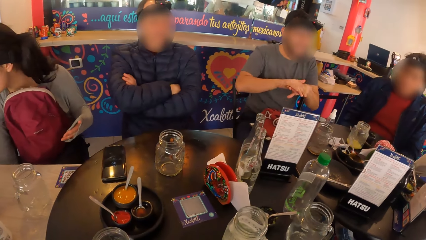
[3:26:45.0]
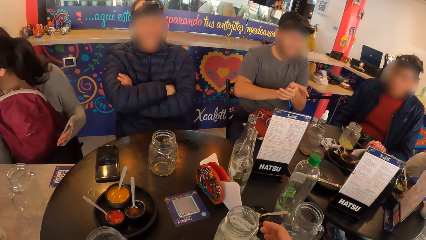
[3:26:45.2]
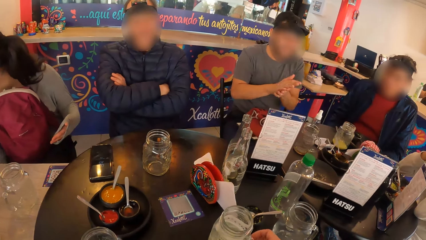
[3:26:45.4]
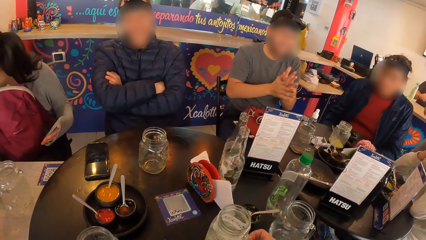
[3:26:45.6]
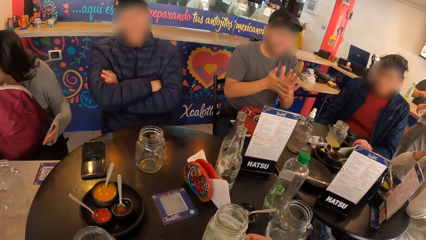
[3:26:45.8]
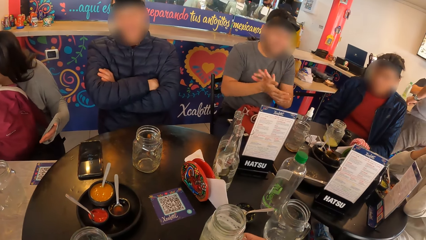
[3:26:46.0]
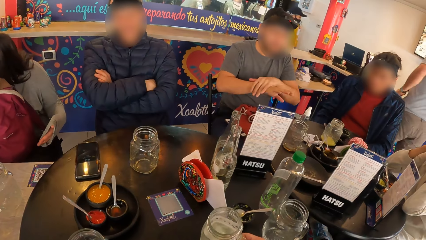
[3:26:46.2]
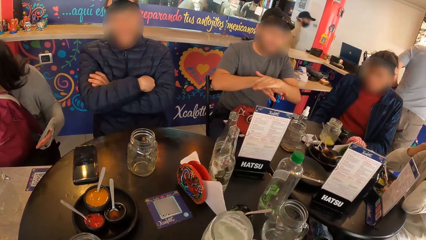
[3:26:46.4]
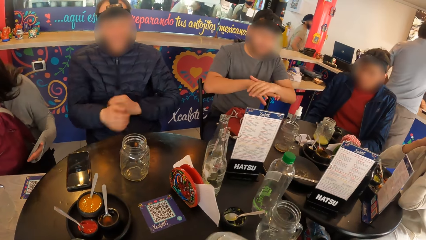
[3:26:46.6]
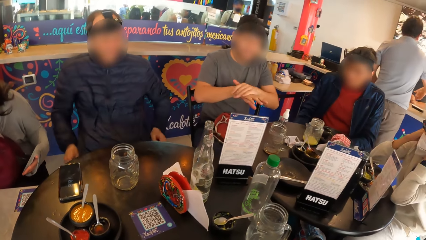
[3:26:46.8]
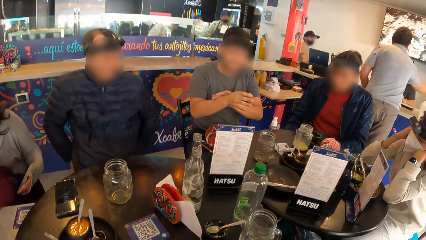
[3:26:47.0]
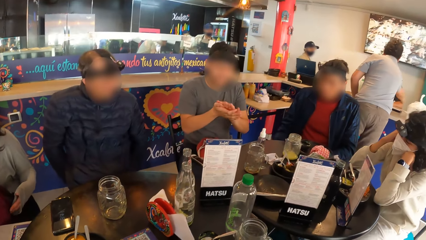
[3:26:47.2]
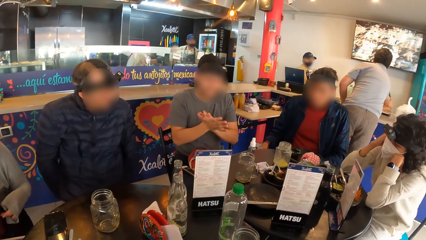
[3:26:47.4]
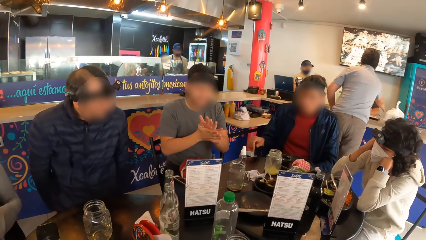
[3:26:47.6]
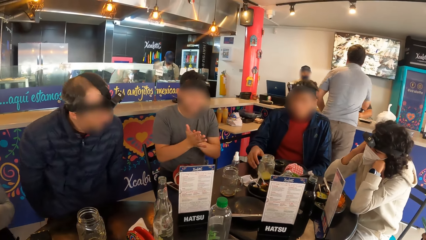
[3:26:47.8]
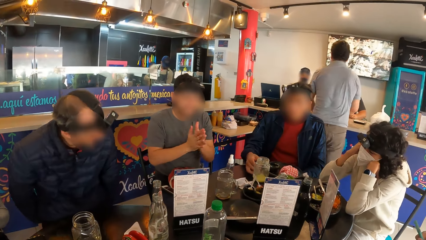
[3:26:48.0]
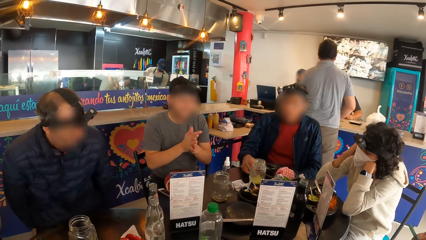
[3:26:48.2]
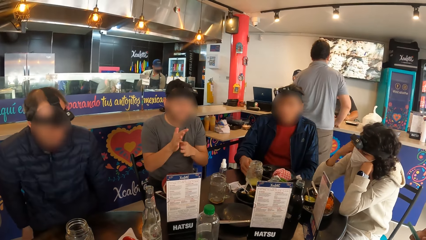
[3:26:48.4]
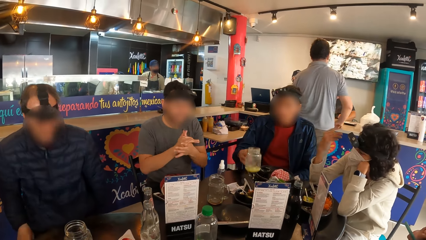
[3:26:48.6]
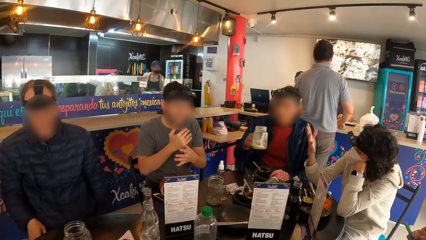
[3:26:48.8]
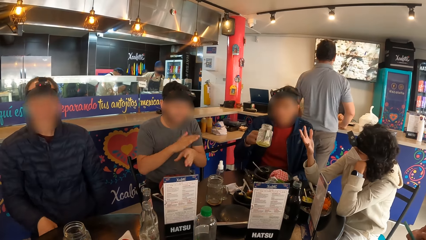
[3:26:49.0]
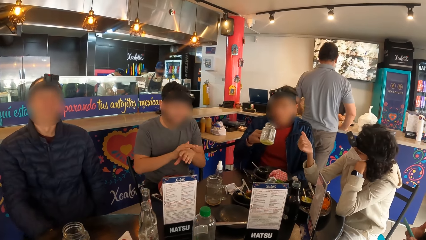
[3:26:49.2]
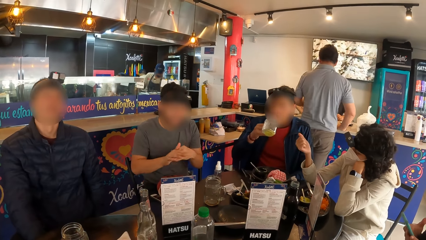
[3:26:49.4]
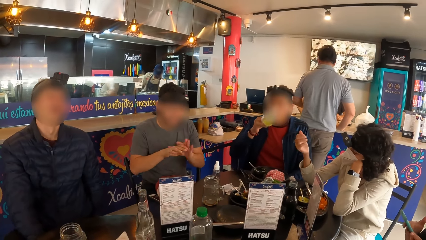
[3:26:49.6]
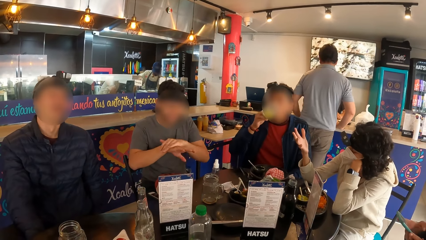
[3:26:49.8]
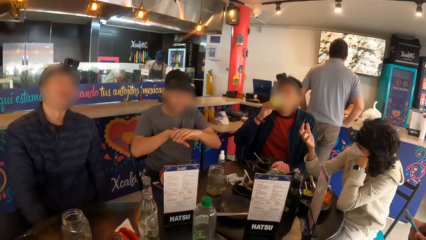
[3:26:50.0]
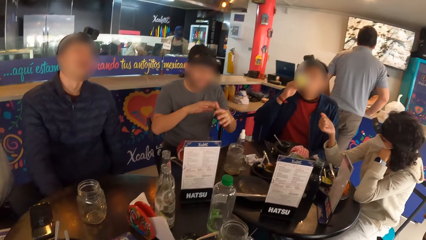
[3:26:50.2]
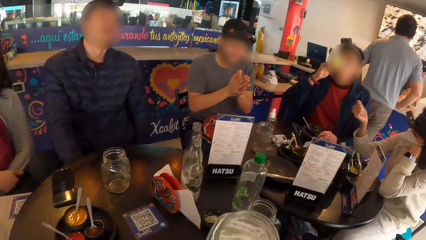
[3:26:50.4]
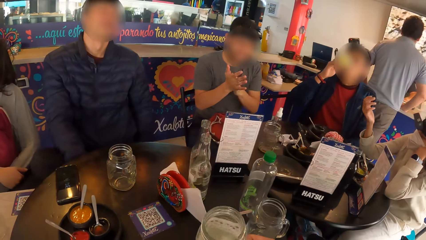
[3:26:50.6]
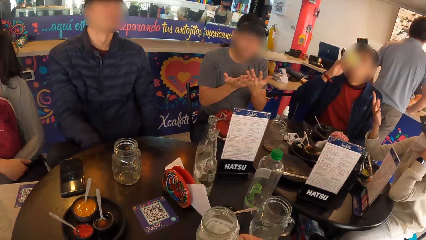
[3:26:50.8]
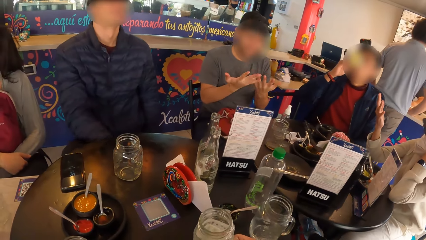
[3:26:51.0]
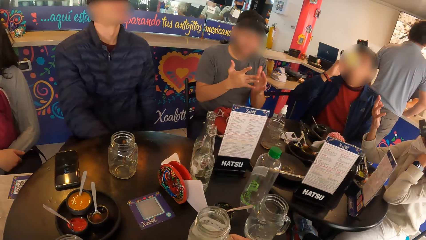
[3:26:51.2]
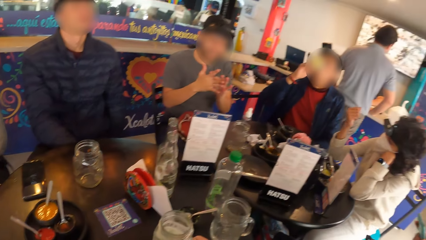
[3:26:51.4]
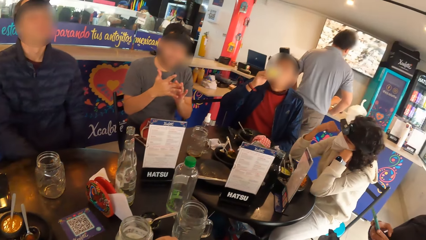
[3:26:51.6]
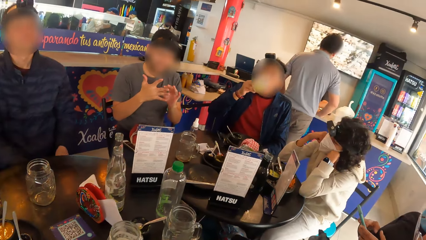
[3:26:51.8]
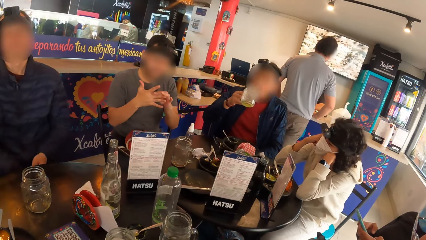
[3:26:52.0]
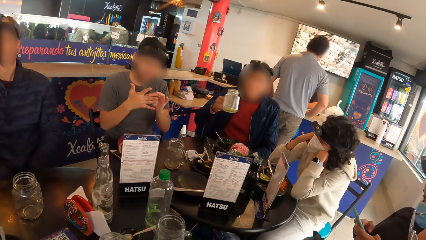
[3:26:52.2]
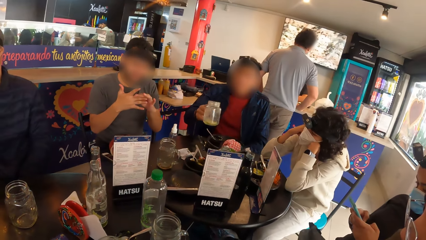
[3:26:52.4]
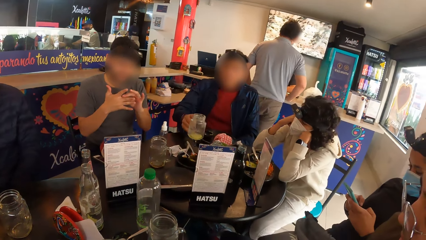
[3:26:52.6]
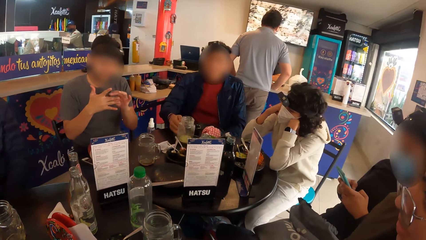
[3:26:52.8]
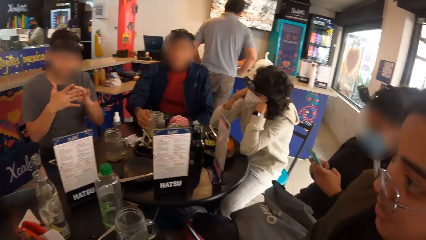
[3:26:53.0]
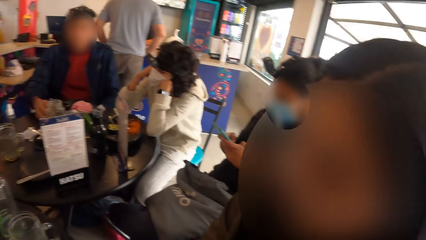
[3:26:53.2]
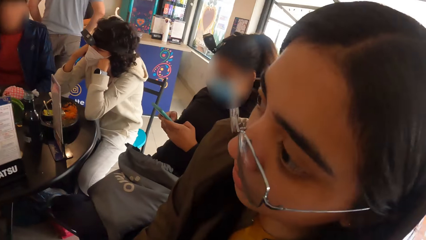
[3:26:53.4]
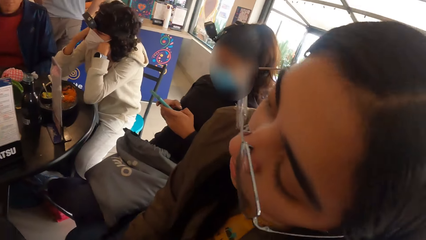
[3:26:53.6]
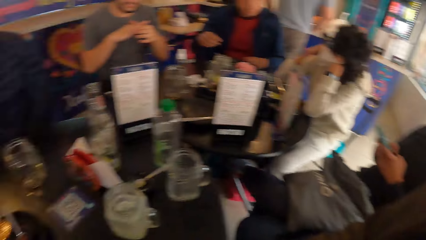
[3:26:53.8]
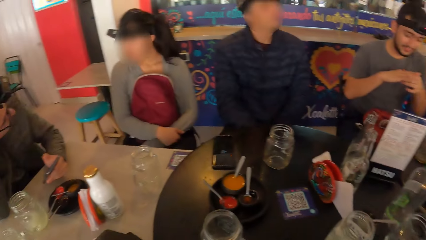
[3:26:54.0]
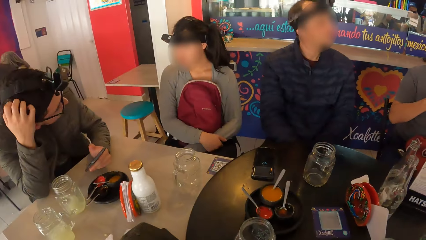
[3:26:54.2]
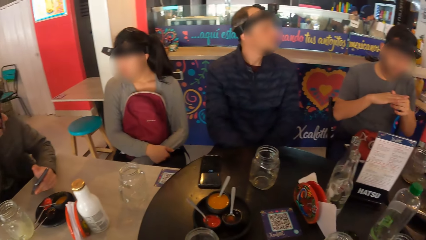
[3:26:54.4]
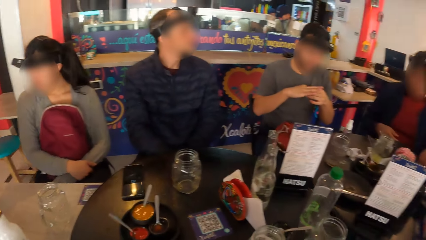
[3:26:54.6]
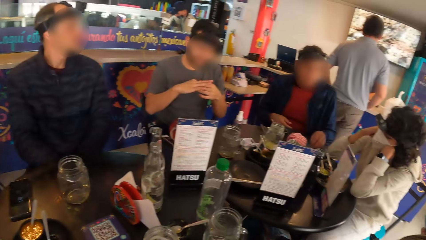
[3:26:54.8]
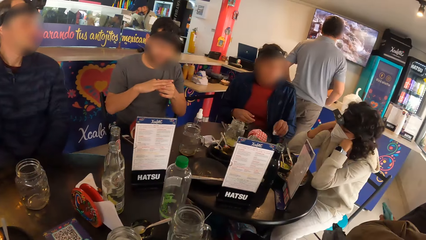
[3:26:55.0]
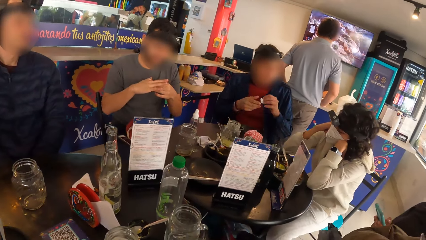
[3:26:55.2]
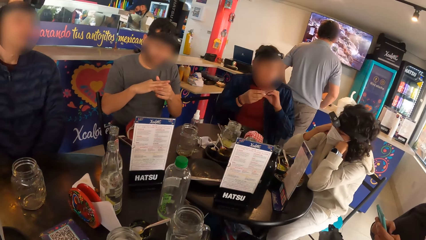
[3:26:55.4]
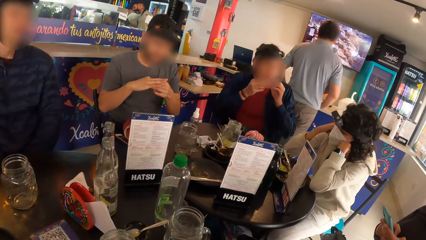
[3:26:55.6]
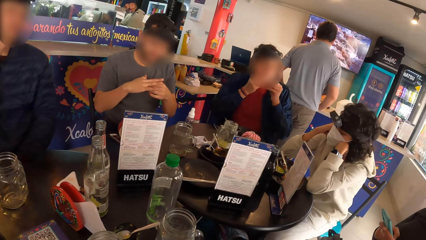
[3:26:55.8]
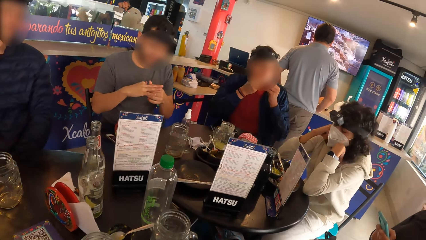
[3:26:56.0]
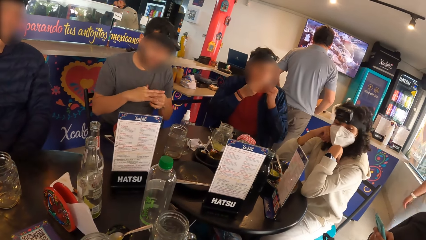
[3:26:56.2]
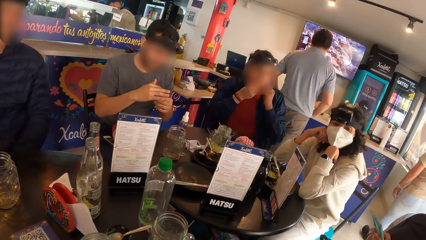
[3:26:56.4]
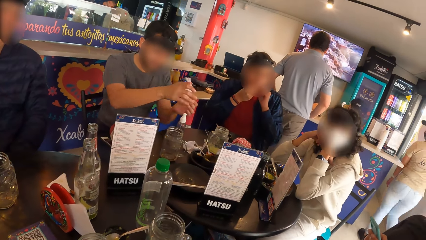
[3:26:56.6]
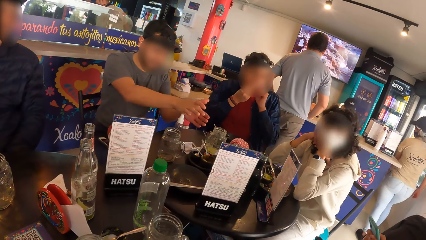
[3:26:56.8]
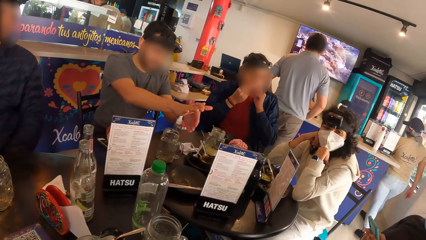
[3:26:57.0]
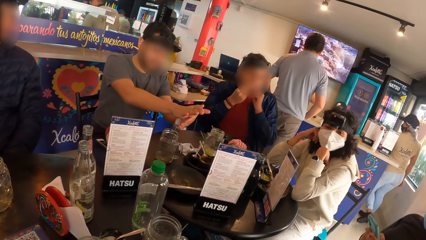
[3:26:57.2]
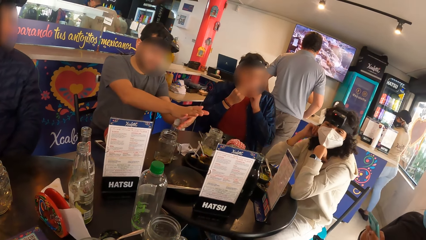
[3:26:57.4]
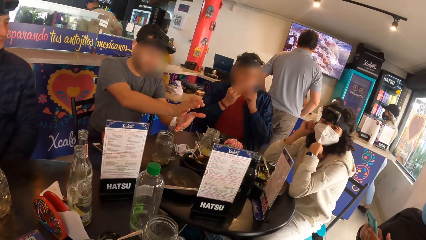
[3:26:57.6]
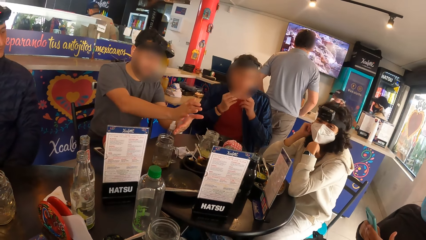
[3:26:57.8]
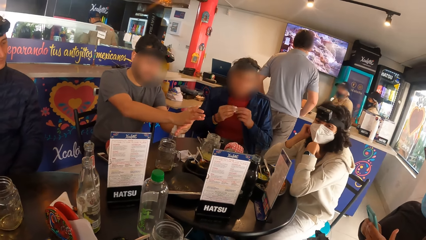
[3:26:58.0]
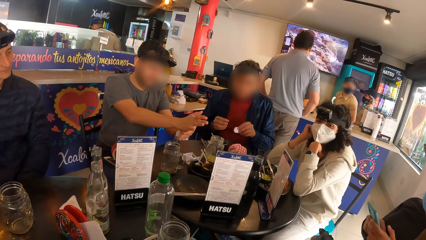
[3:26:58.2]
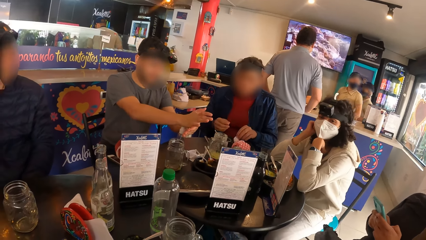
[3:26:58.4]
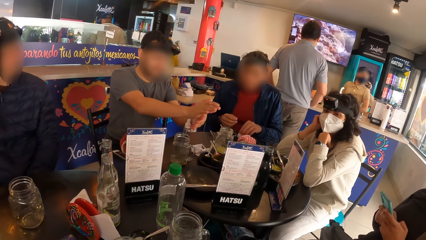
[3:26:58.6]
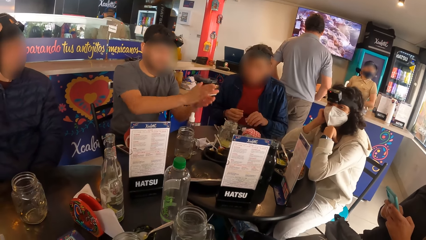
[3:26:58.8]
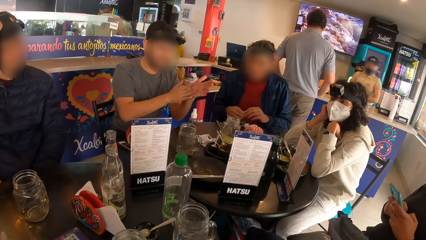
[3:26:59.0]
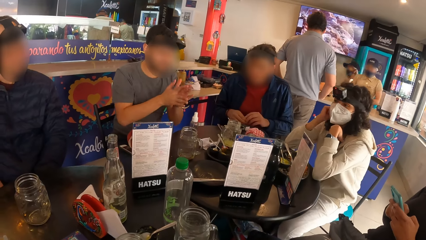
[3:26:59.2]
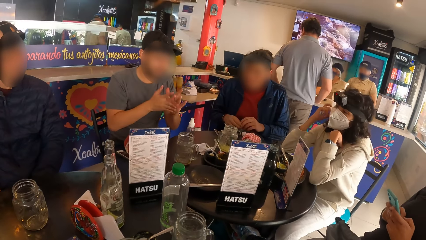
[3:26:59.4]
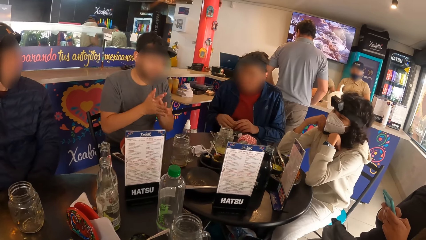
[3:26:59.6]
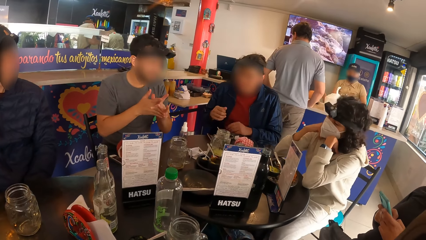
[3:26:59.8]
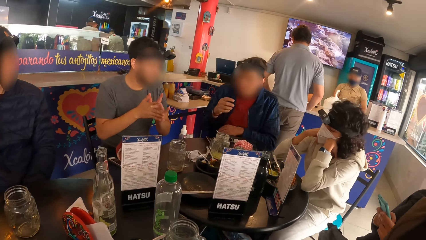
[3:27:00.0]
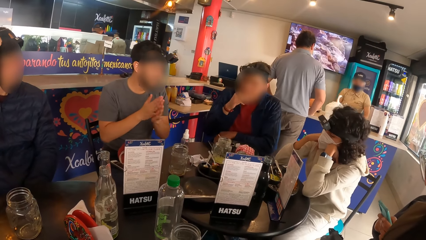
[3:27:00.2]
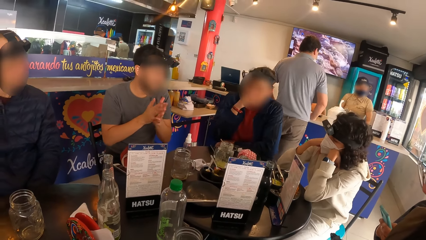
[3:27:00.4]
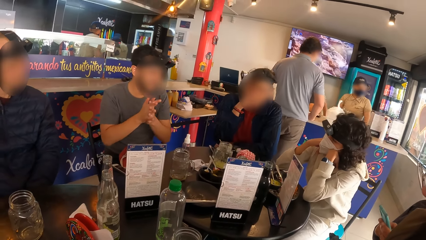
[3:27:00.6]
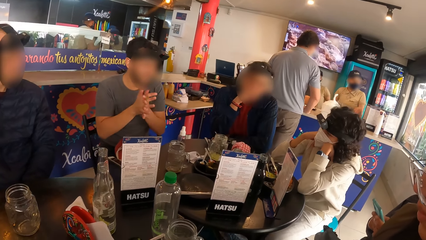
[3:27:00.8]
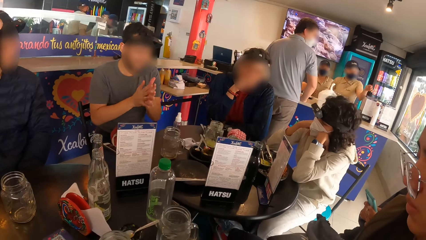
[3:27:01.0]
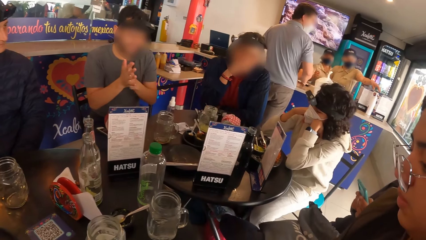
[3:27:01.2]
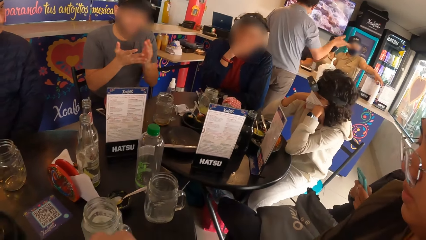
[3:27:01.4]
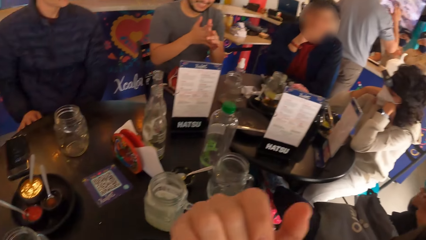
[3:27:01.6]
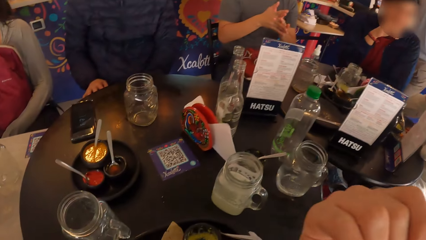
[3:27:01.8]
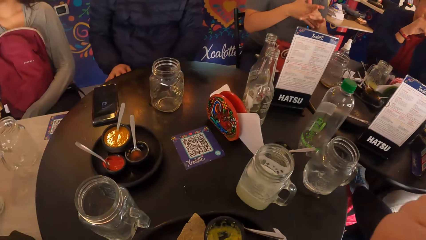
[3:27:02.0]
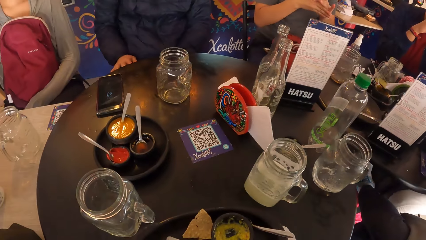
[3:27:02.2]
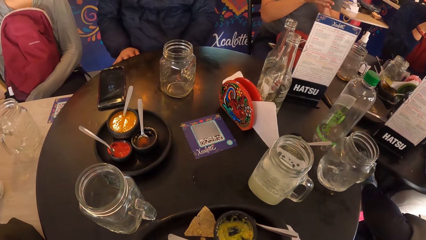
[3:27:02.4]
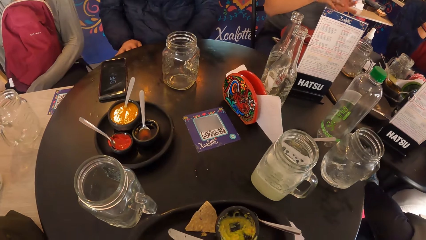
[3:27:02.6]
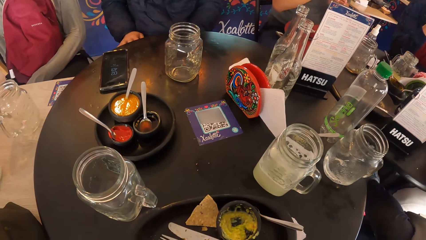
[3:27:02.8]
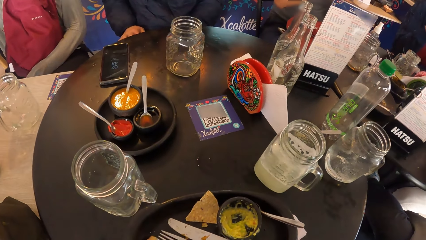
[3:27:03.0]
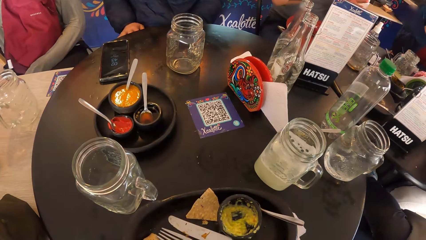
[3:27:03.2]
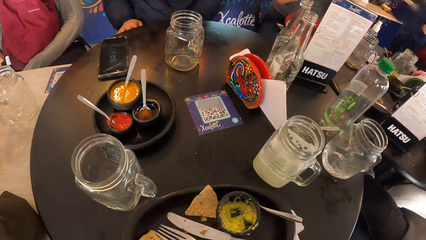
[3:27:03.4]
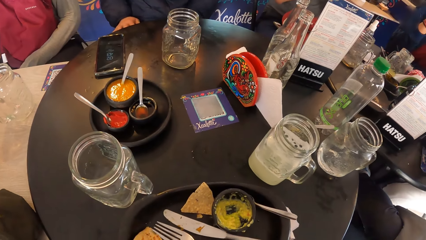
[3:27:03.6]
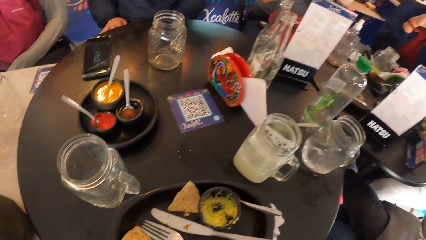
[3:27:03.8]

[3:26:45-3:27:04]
The camera wearer lifts the cup on the table with his right hand. A man lifts the cup on the table with his right hand. The man drinks from the cup in his right hand. The camera wearer drops the cup on the table with his right hand. He touches the cup. A woman interacts with another man. The first man picks up a serviette paper on the table with his left hand. The first man cleans his mouth with the serviette paper with both hands. The camera wearer looks around. A third man presses the bottle on the table with his right hand. The first man drops the serviette paper on the table with his left hand. The third man rubs both palms together.
